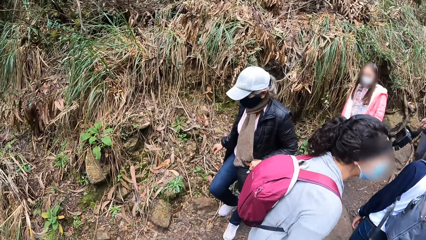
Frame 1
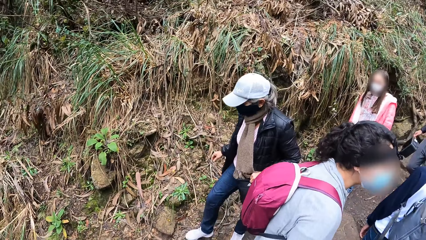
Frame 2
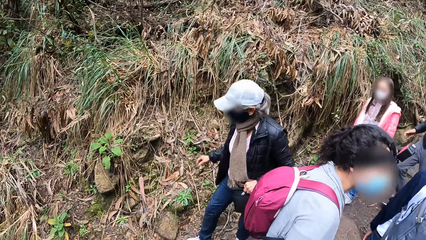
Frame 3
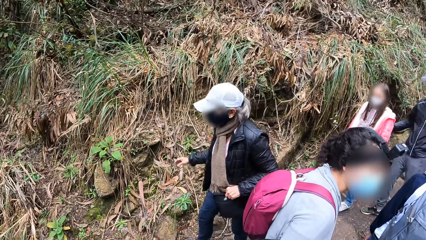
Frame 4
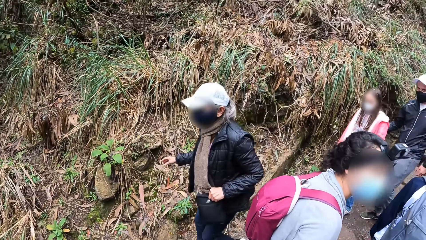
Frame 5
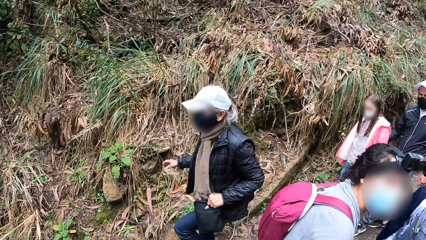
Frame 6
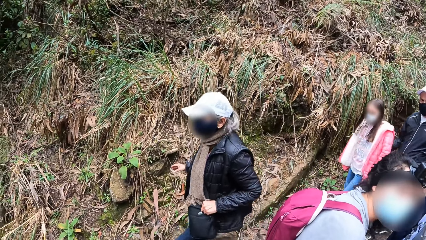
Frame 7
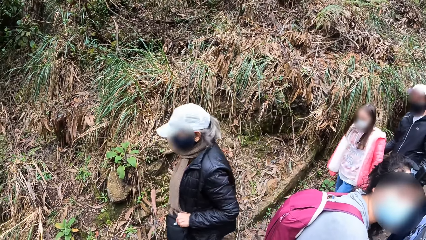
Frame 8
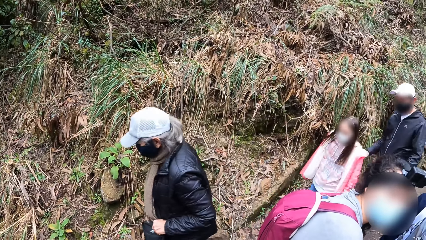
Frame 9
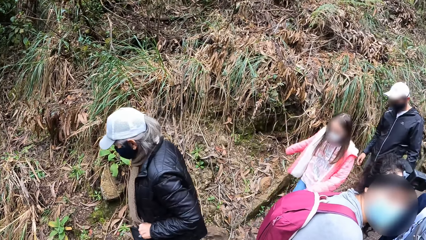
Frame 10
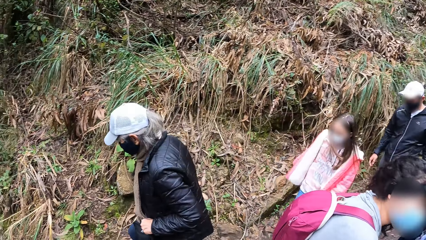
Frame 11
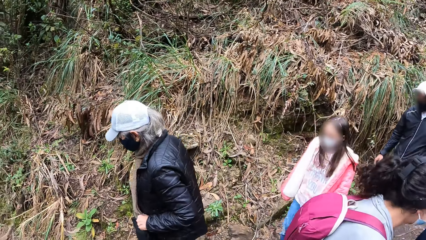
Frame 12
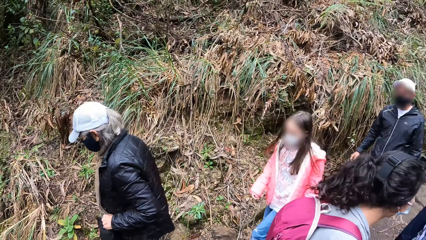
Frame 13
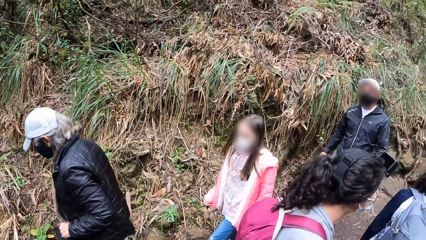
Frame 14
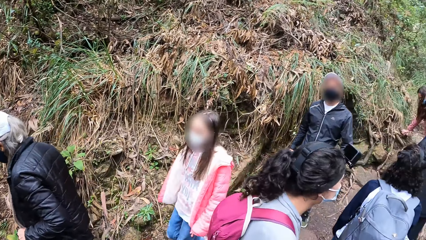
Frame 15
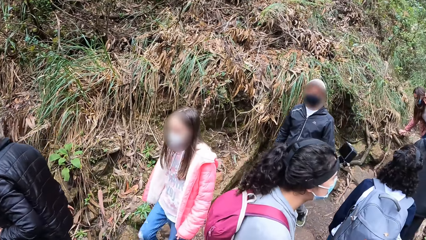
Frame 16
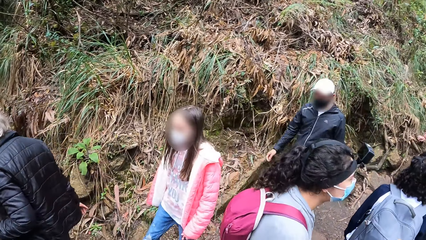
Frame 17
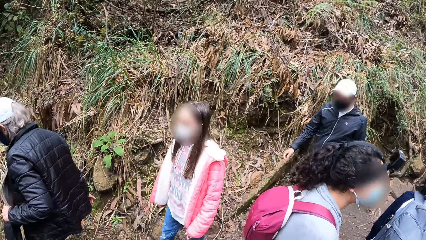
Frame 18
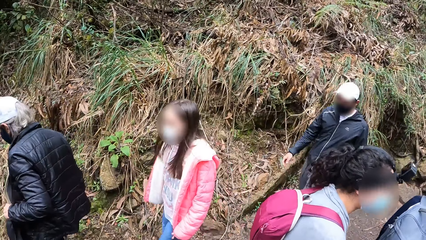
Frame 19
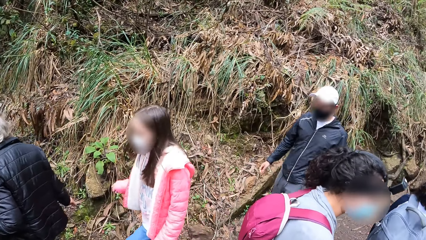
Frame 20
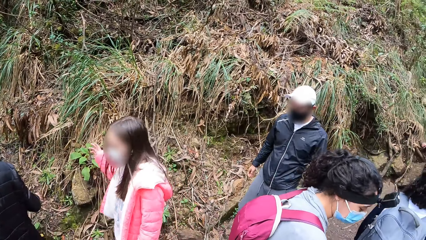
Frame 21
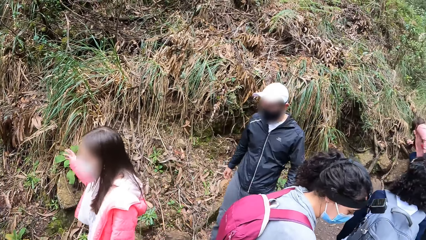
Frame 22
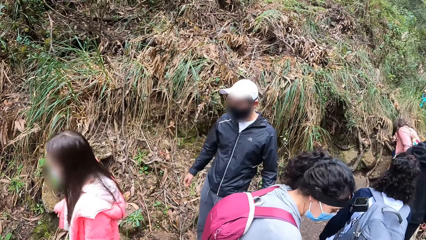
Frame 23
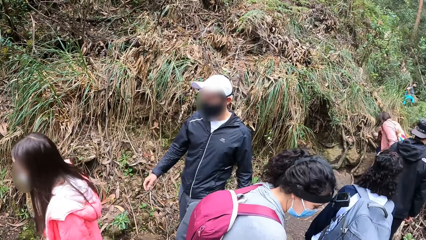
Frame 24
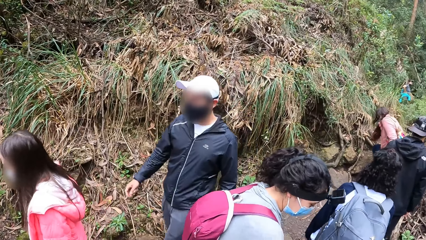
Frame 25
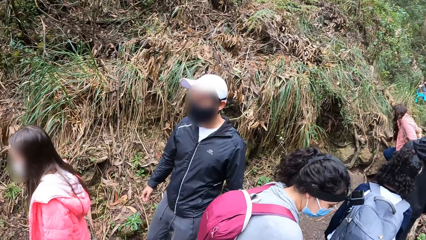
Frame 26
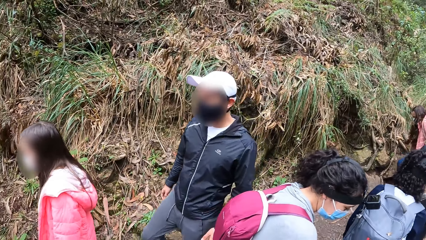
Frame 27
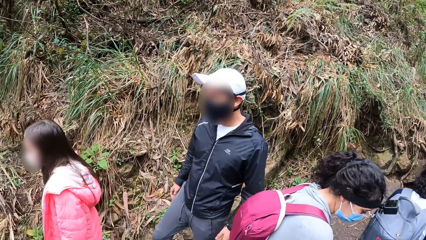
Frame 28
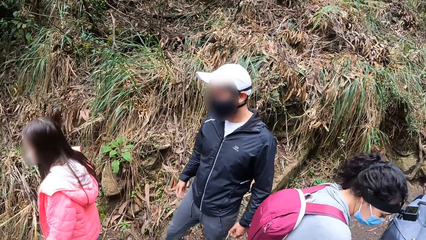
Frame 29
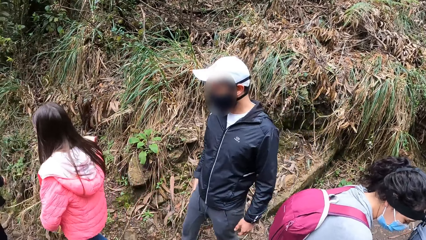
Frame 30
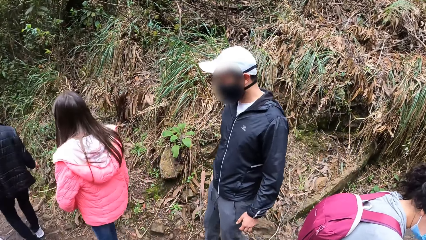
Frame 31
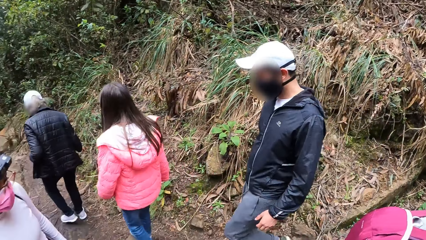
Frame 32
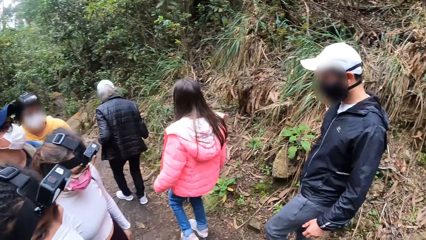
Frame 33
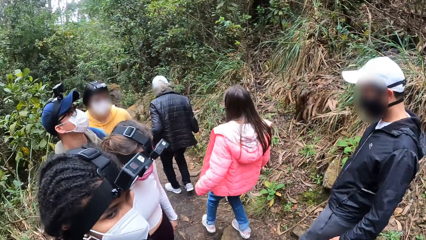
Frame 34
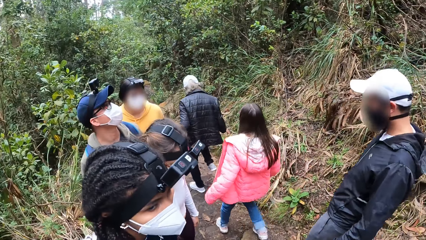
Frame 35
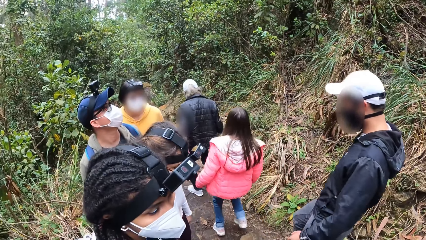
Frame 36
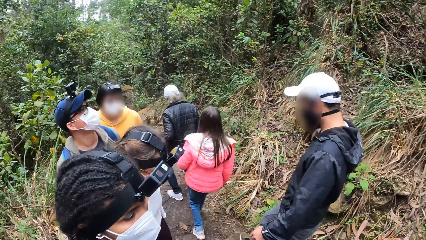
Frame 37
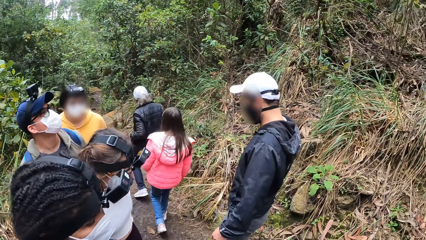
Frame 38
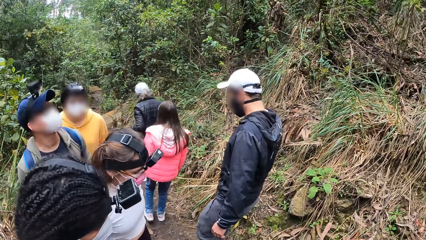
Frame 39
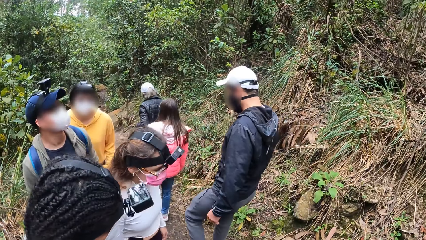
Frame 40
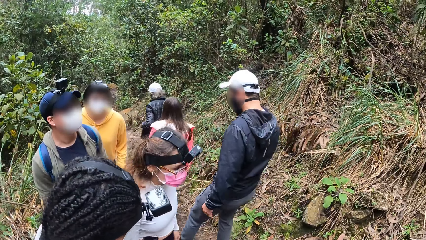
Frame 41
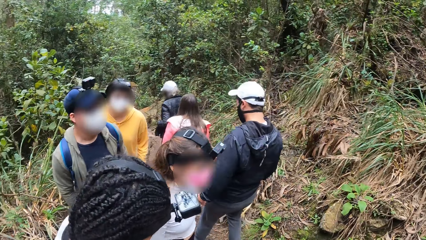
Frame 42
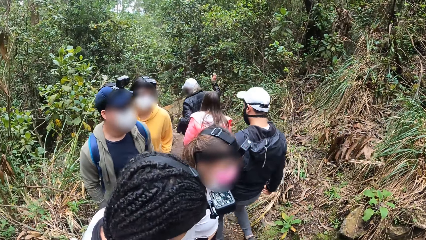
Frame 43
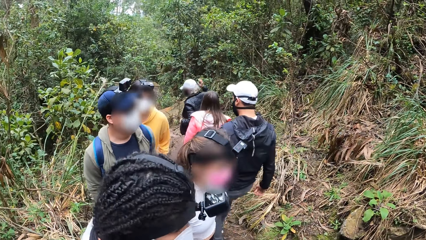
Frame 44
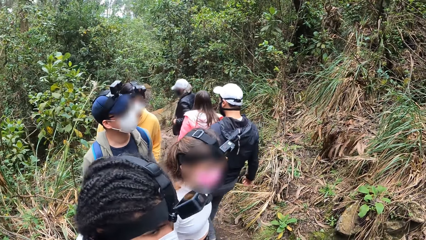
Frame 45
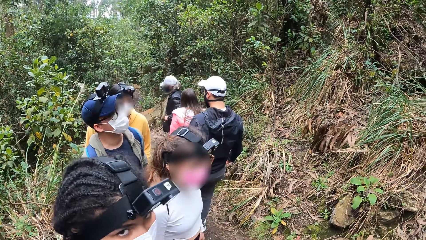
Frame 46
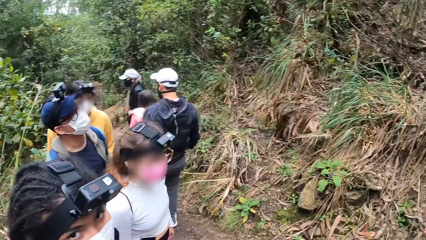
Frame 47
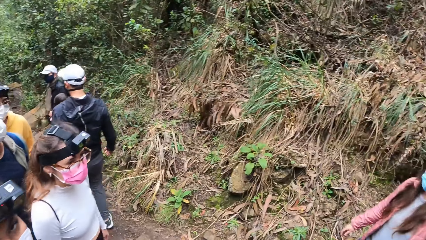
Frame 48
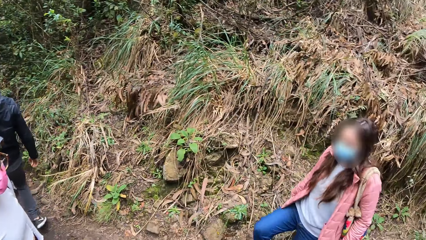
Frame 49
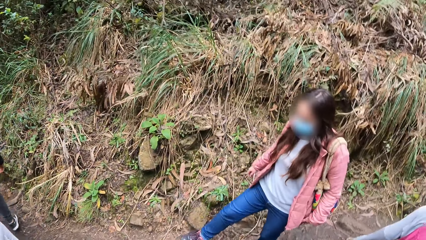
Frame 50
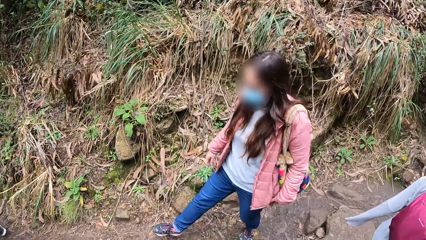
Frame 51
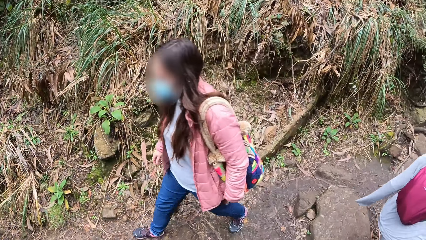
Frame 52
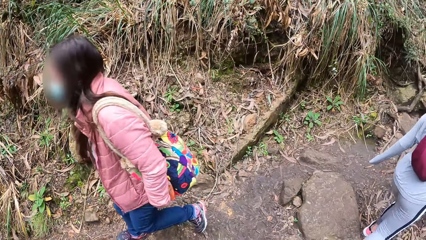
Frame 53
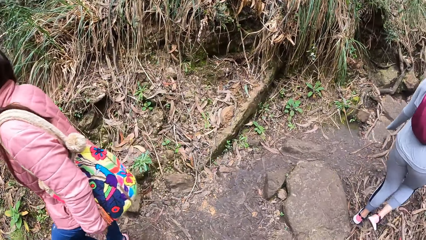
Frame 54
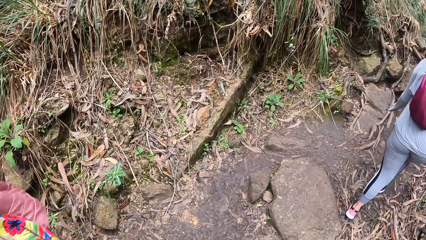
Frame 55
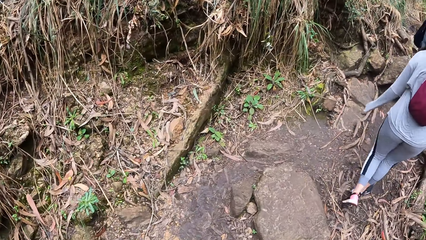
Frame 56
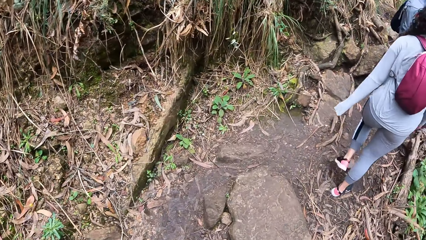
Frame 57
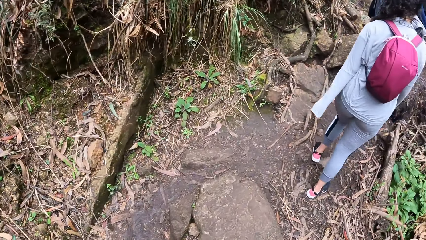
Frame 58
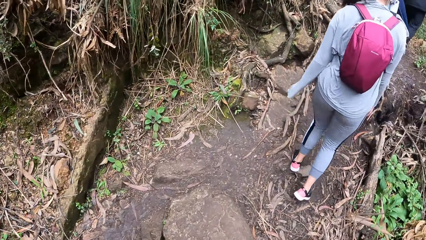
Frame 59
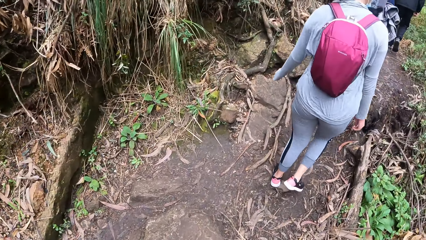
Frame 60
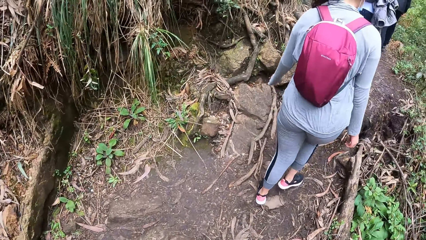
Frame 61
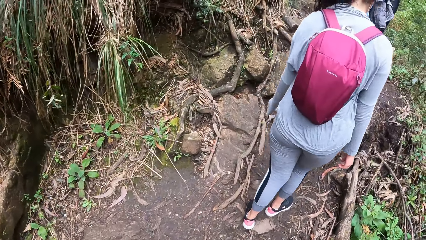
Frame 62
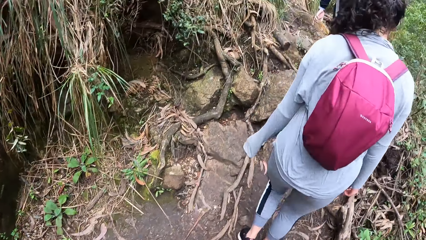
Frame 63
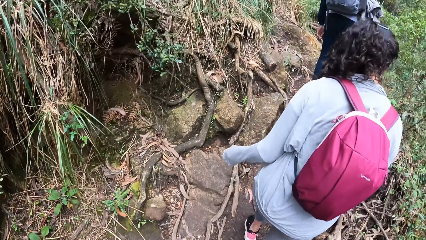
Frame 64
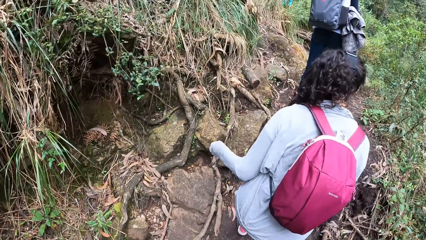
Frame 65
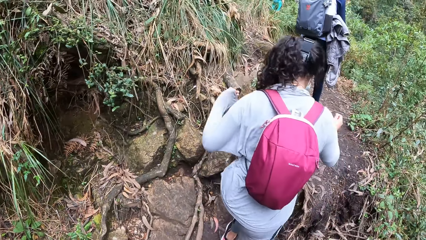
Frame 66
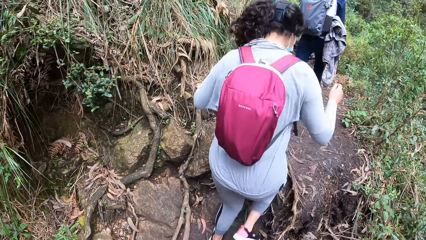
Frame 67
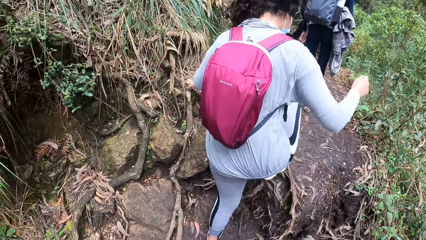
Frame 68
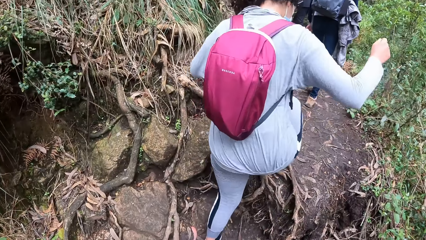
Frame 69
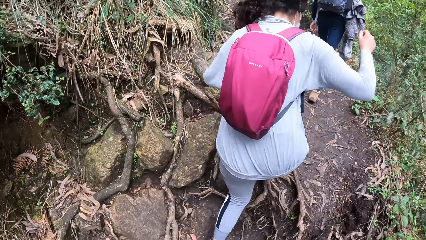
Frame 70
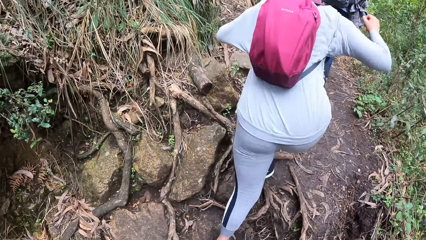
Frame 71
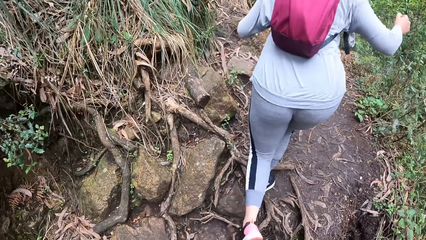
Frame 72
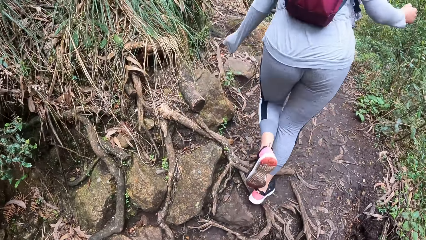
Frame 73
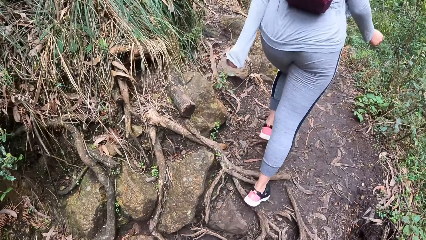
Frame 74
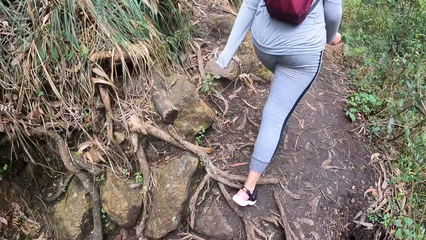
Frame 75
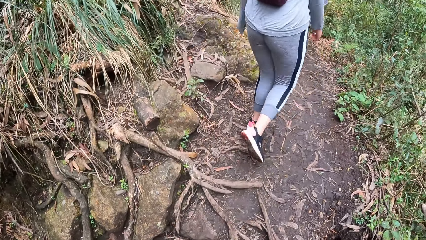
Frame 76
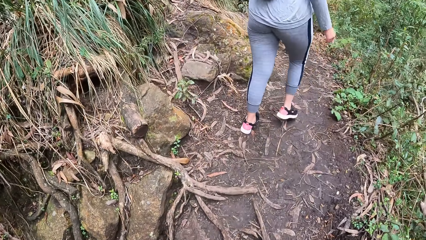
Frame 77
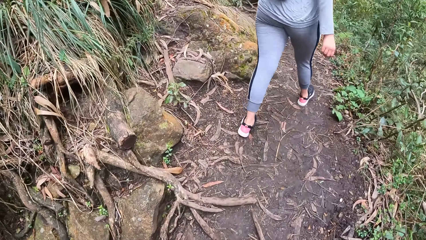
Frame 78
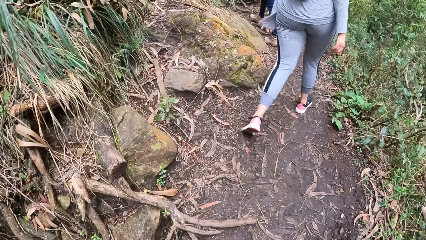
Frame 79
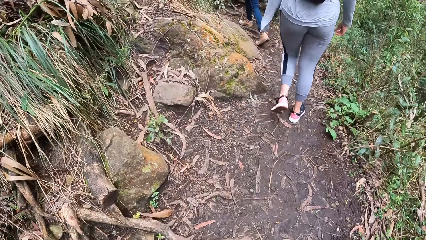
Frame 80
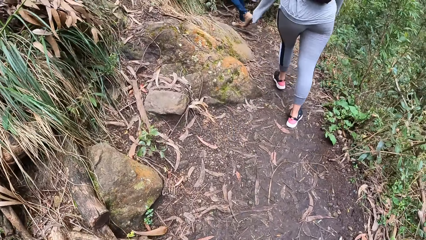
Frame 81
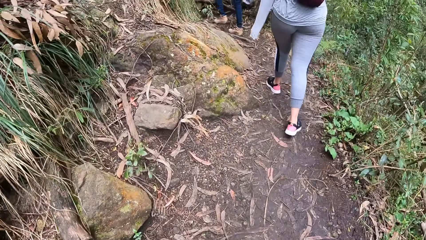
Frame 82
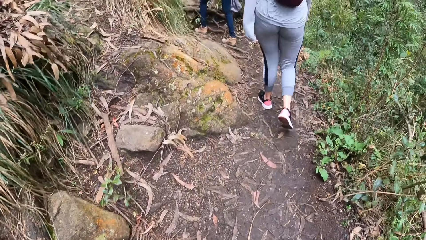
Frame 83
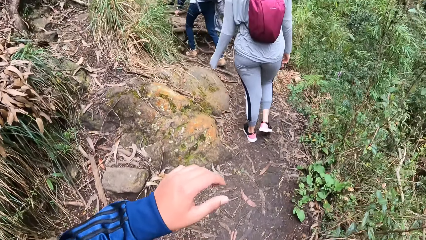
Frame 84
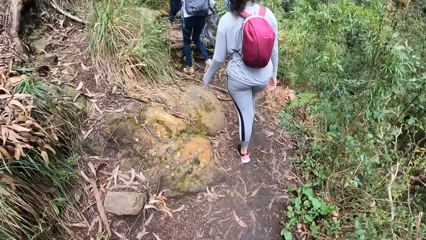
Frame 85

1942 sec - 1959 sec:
The lady walks on the mountain. The camera wearer walks on the mountain.
